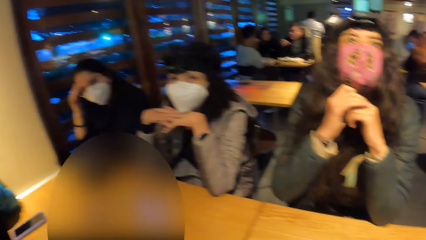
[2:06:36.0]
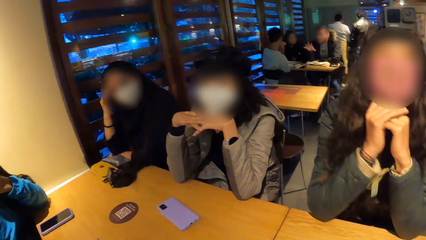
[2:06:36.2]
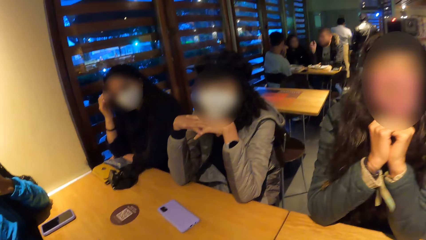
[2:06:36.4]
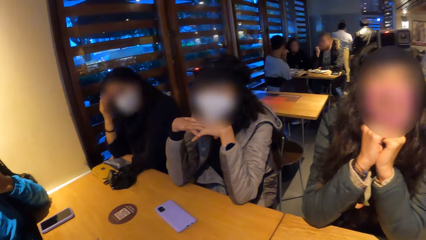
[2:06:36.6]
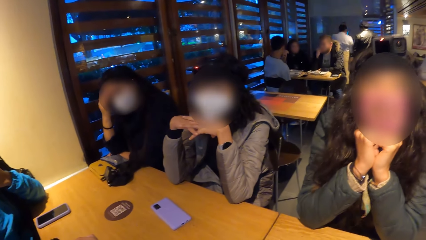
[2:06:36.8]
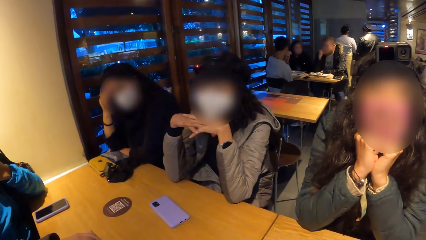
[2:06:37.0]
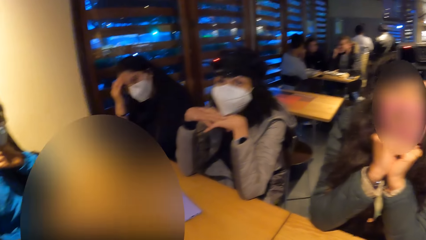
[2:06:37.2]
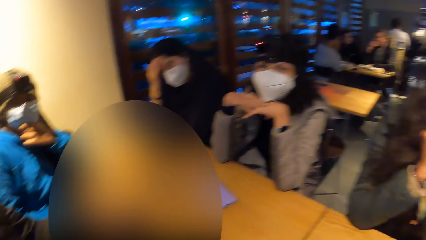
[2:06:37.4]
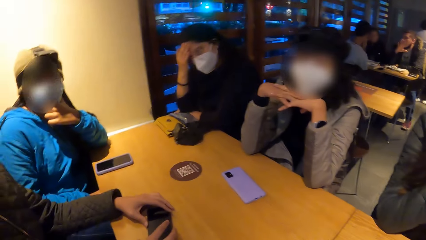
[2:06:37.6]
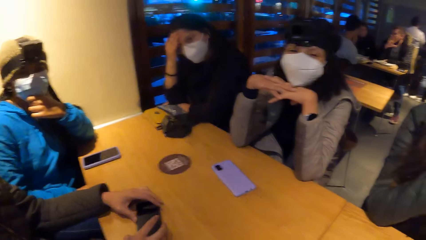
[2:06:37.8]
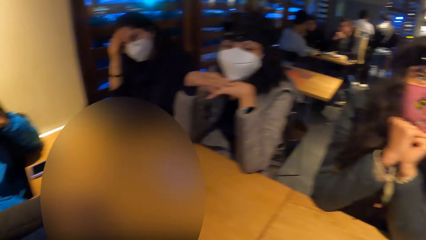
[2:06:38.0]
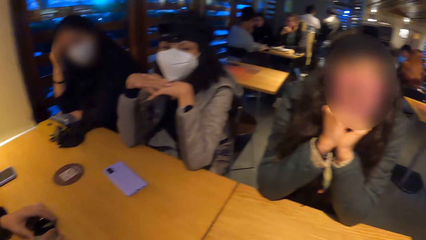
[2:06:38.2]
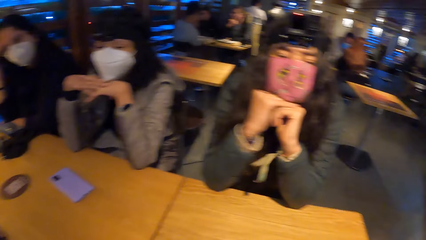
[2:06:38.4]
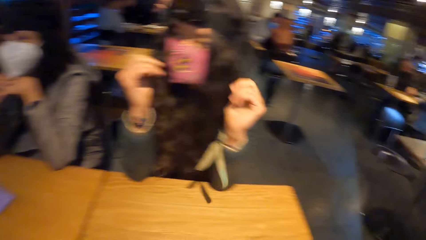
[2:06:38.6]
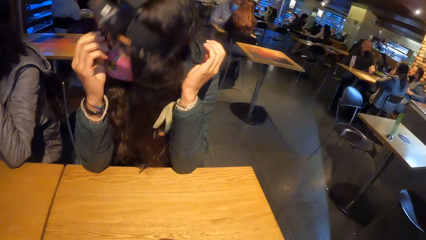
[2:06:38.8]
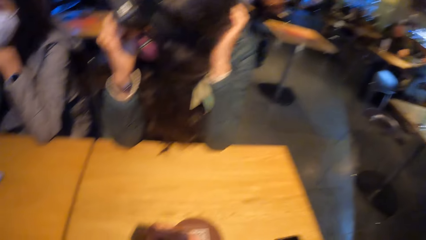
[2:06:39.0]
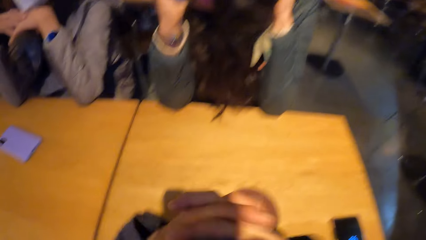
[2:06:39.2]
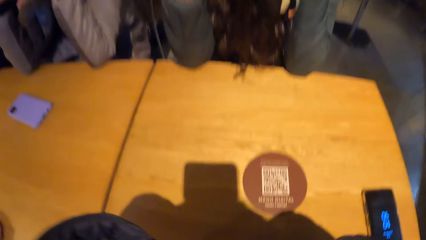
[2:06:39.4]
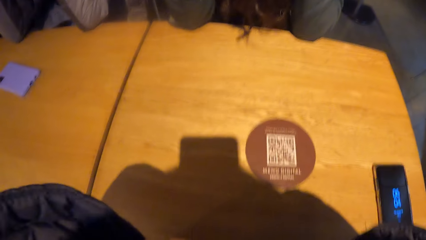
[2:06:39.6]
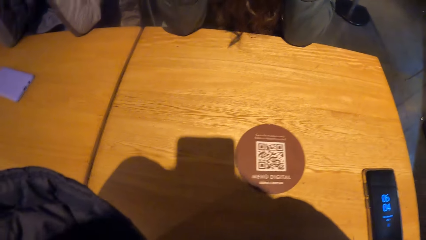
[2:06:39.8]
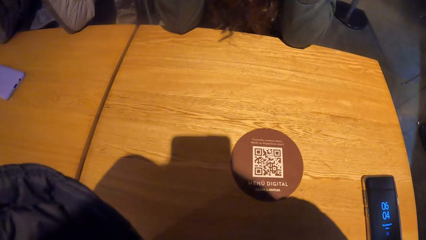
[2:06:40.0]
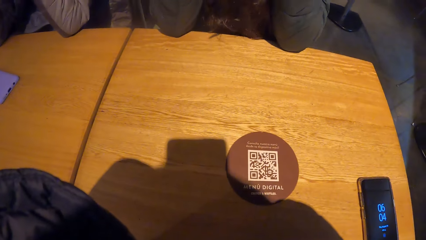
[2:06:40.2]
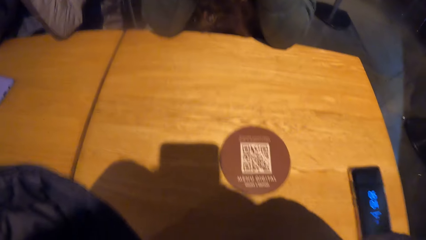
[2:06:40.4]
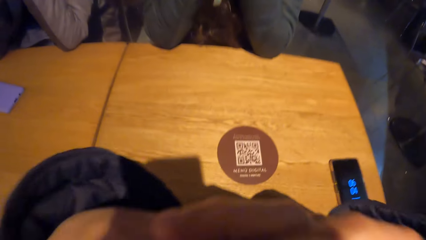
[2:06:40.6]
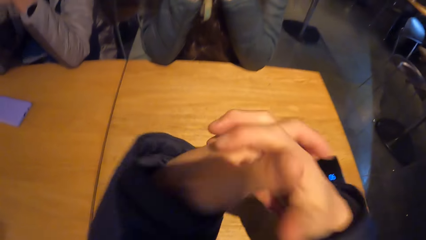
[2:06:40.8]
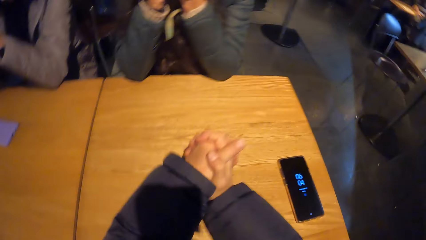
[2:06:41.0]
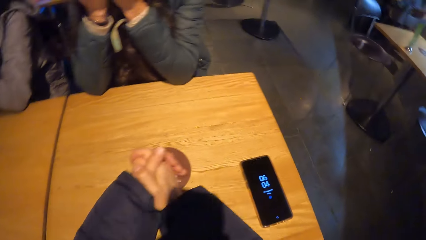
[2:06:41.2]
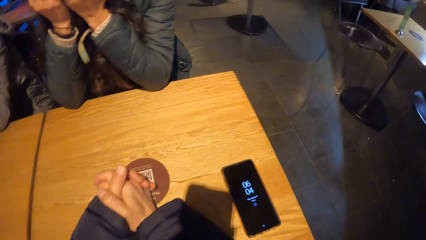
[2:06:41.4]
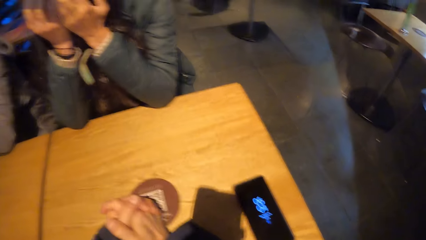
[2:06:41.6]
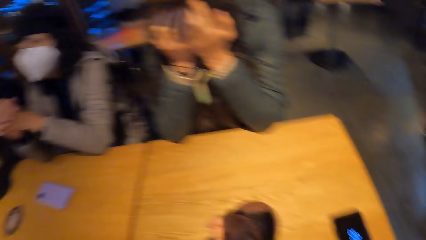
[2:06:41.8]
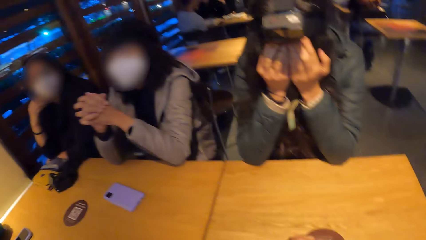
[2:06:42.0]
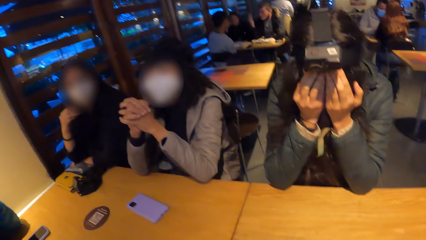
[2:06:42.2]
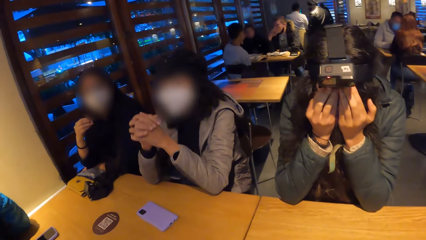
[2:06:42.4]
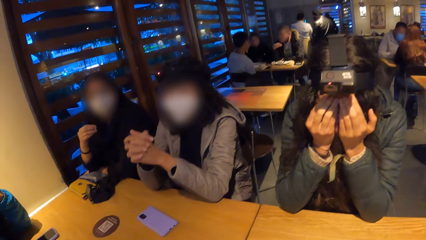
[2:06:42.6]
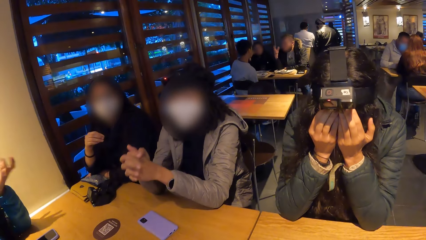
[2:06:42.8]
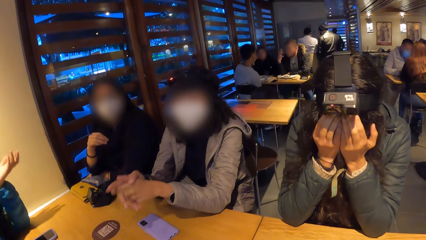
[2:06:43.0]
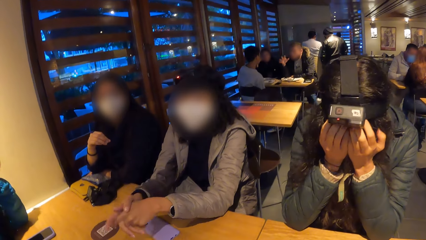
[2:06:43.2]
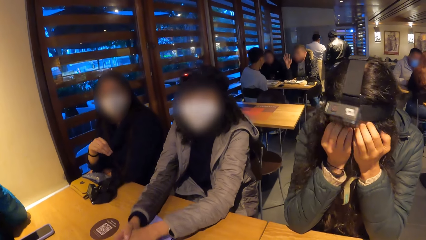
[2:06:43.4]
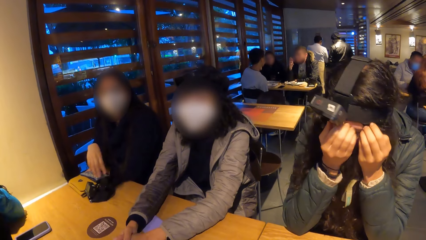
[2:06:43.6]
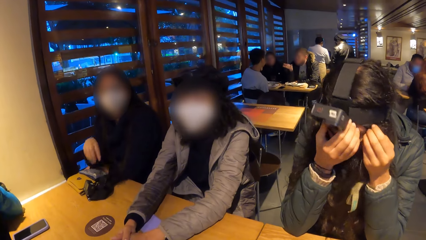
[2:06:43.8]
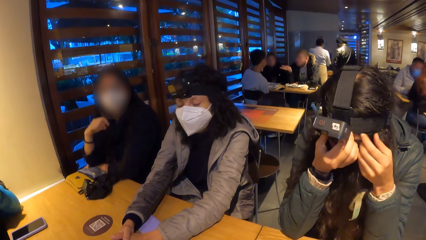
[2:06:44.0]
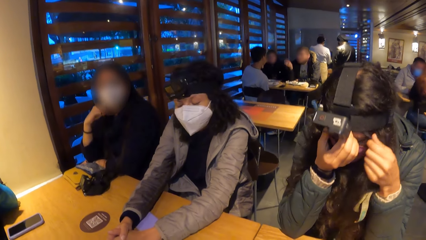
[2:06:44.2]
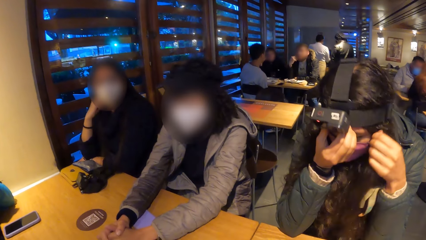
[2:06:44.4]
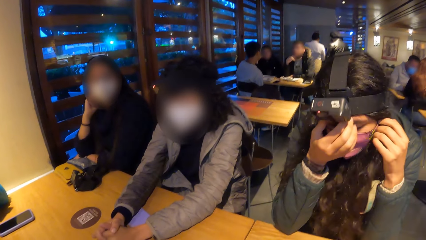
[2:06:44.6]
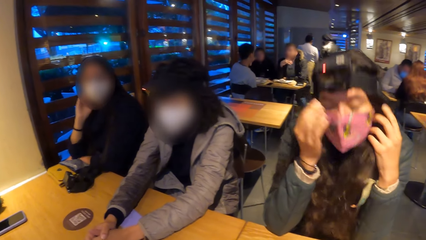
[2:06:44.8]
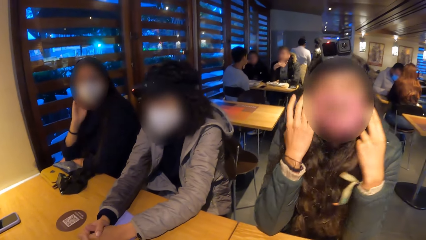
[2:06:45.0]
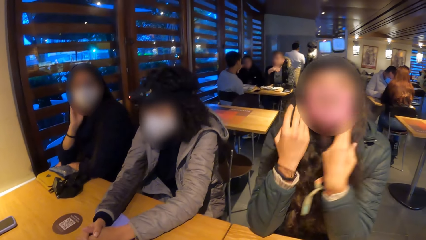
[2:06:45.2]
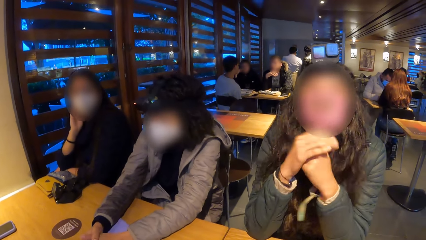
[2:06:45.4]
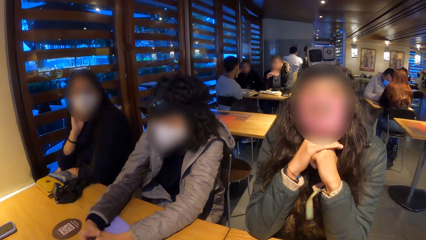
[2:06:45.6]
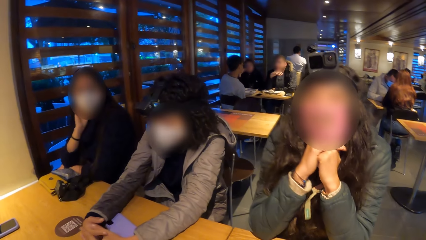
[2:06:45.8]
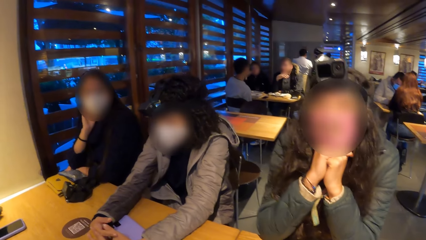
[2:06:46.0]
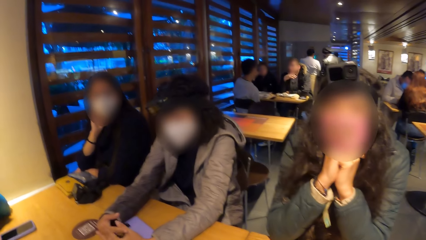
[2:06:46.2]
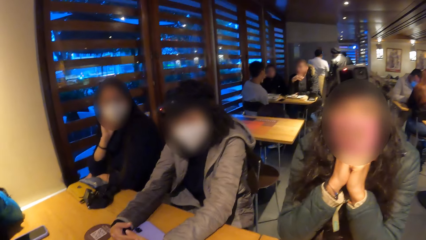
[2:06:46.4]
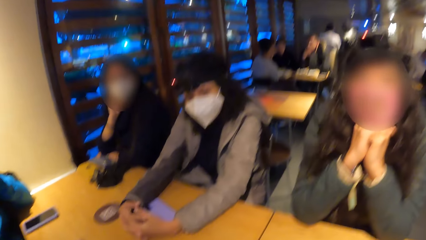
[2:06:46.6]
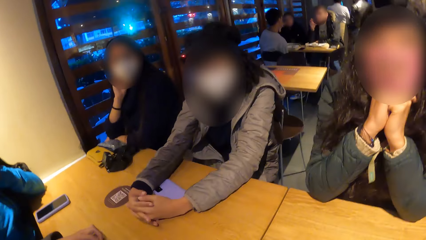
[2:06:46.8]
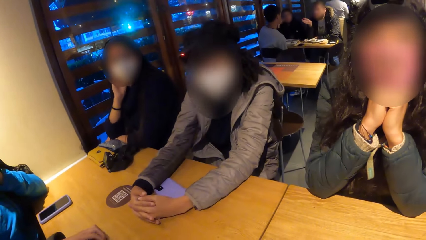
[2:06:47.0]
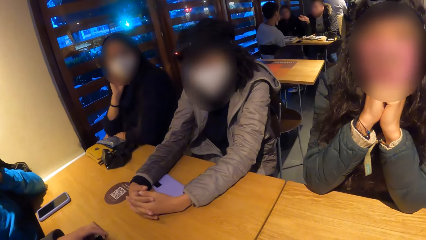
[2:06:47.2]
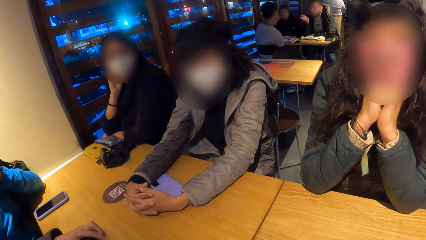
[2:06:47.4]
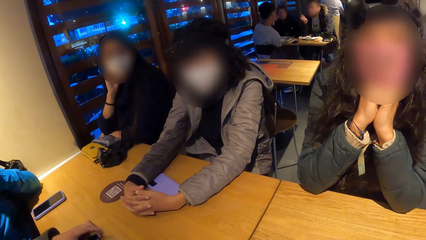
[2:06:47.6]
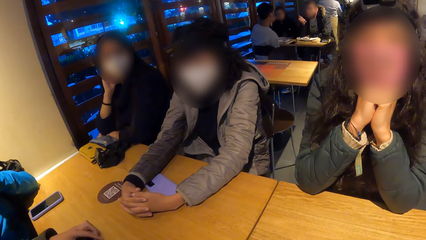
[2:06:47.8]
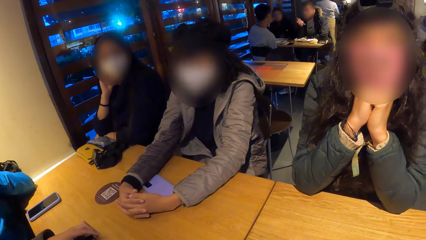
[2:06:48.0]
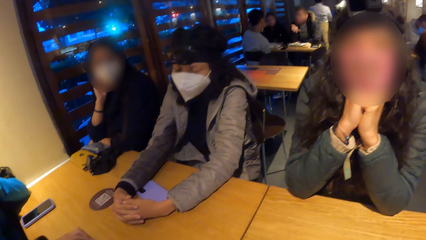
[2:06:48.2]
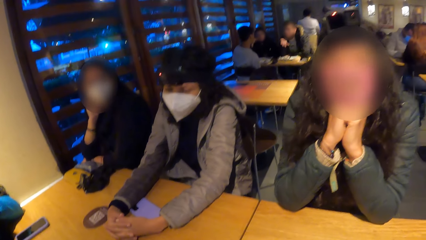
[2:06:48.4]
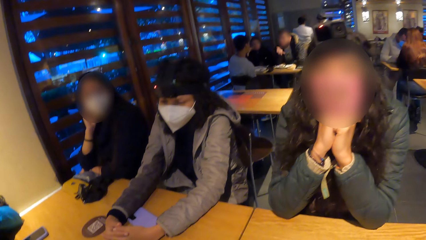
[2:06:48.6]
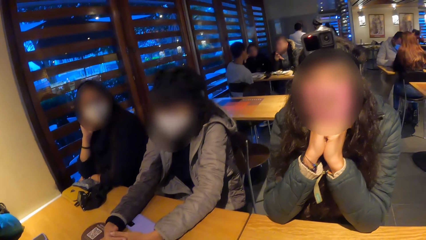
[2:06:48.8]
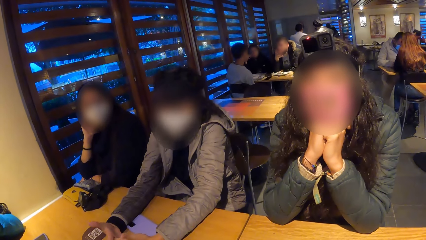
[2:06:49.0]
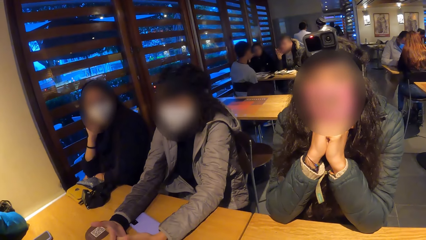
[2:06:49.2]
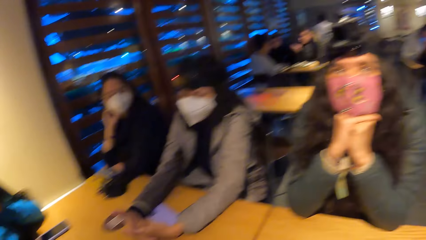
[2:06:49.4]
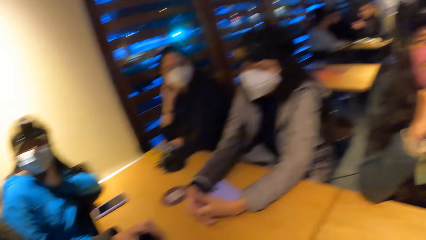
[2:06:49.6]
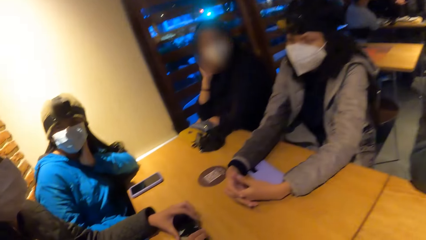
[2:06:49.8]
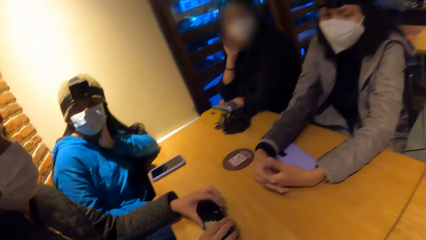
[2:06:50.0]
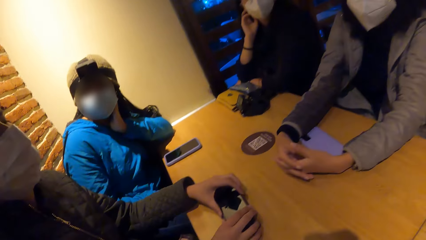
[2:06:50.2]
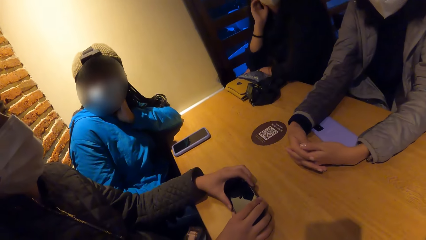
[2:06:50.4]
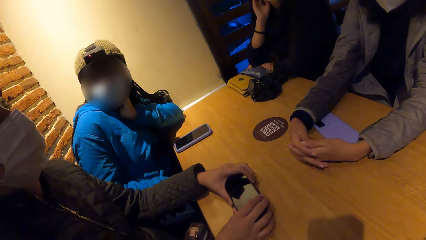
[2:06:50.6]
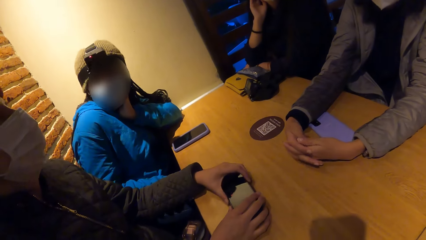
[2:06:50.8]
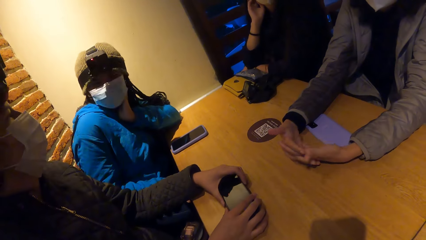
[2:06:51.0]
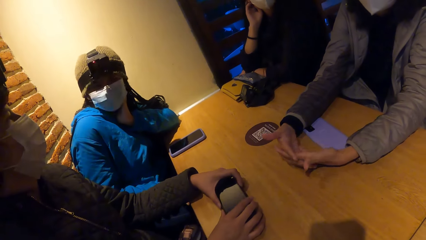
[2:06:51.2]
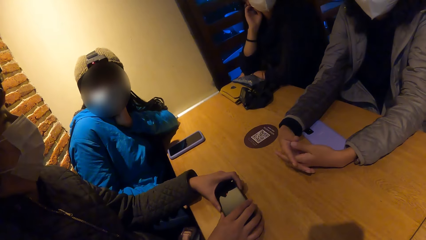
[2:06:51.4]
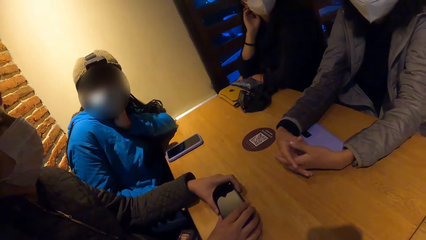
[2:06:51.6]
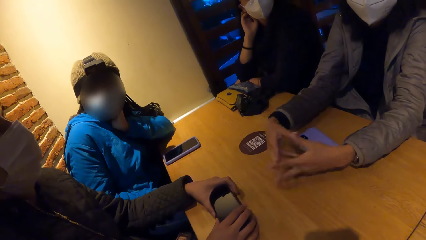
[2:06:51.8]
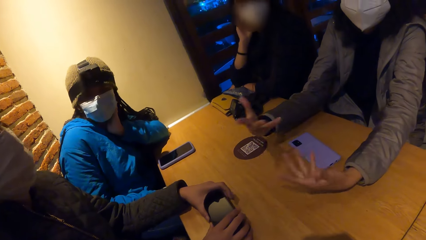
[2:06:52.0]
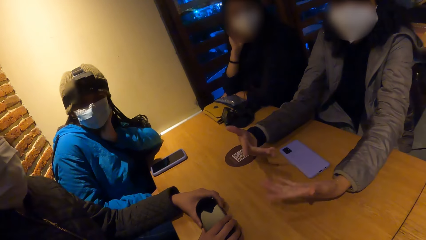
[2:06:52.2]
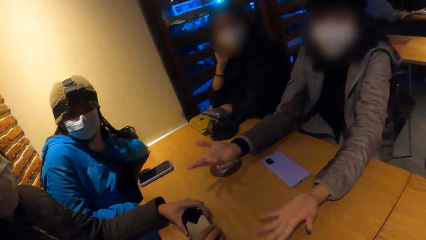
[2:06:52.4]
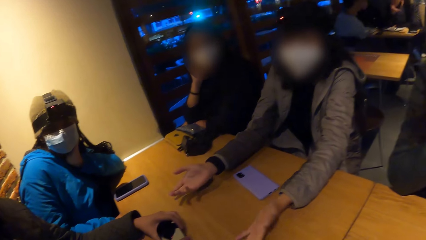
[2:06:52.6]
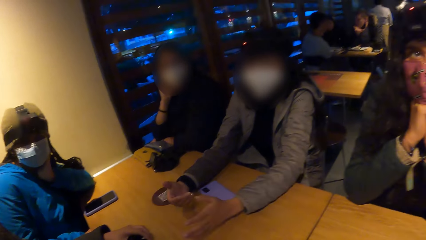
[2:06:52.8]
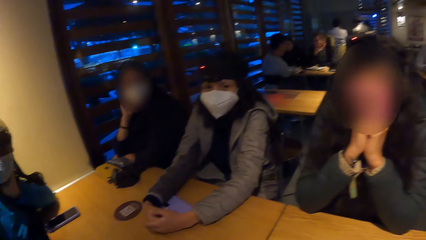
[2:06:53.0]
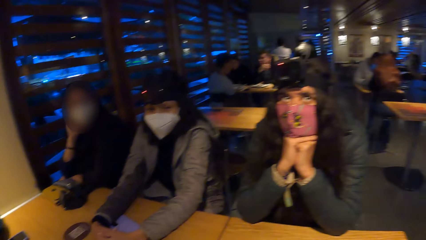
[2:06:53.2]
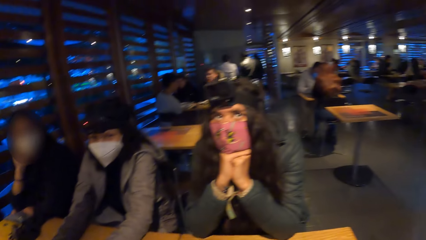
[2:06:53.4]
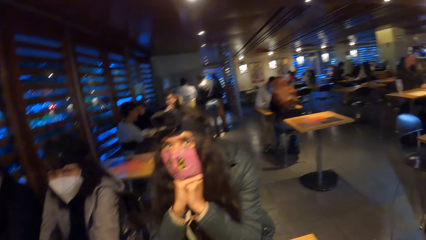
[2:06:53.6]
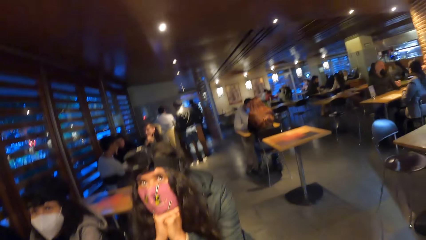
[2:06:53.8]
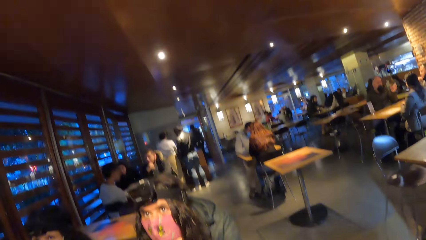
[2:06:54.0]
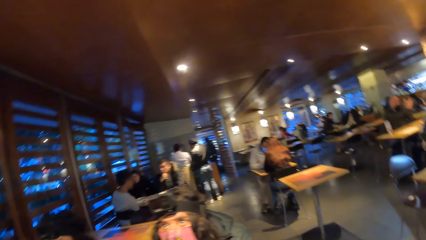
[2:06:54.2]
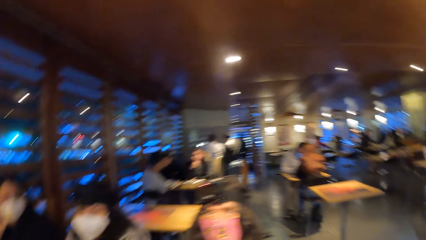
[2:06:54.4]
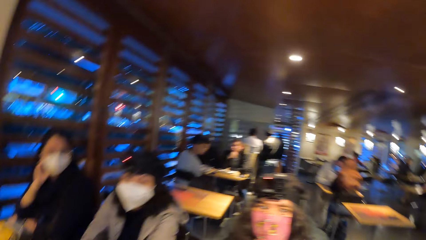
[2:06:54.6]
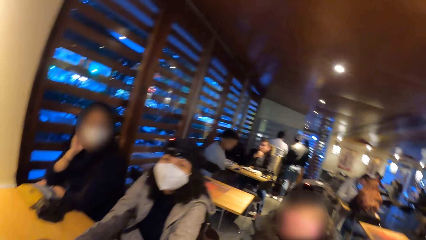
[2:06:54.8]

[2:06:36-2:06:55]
A woman raises her hands. The camera wearer looks around. They hold both hands on the table and look around.
